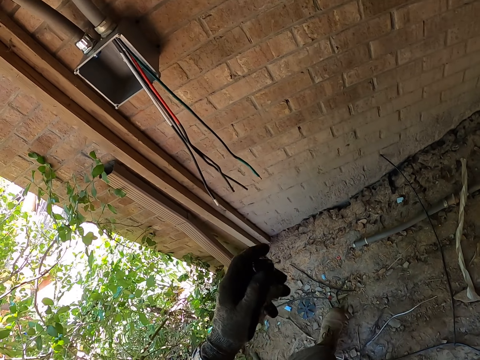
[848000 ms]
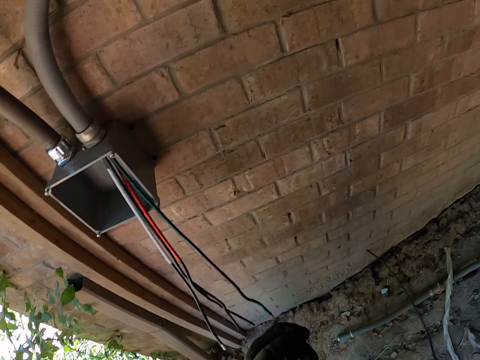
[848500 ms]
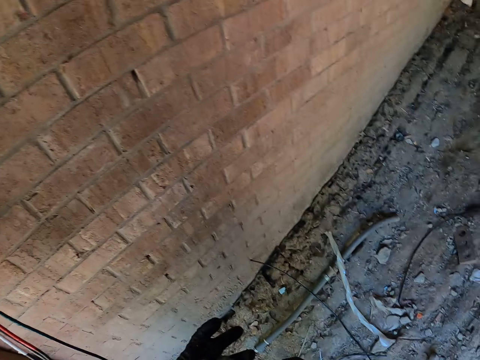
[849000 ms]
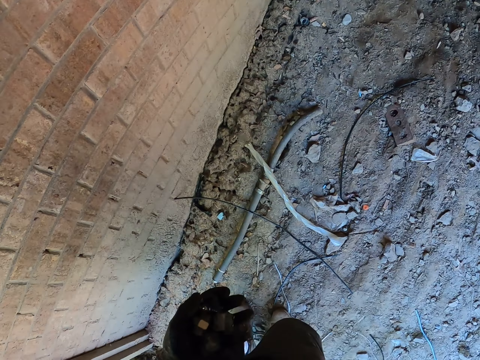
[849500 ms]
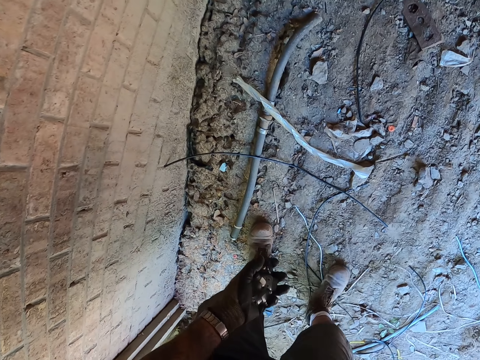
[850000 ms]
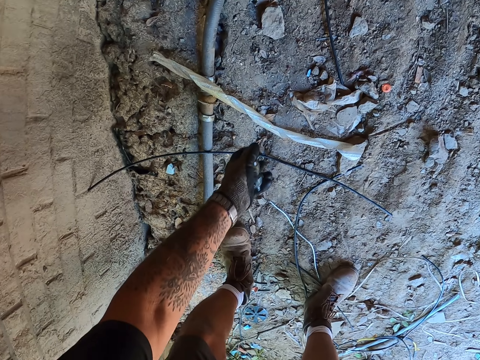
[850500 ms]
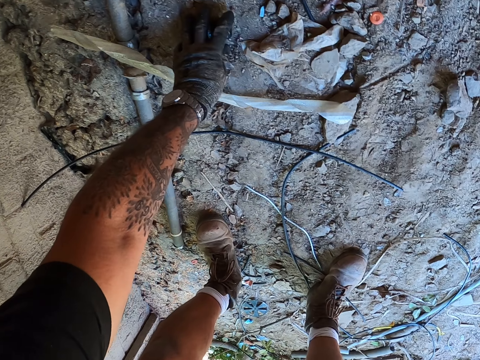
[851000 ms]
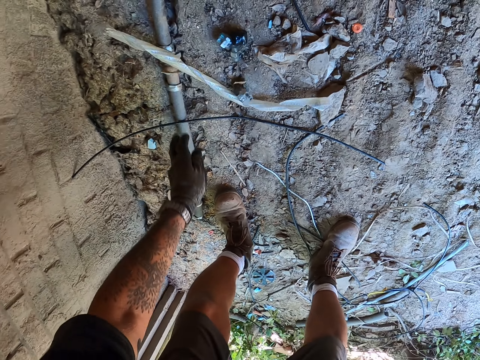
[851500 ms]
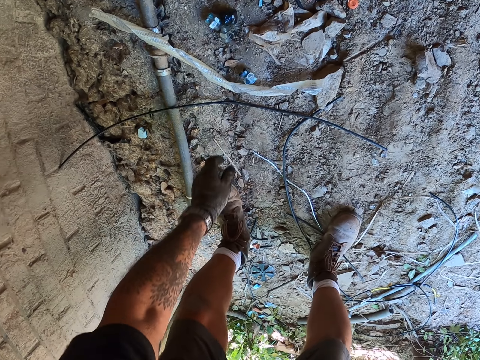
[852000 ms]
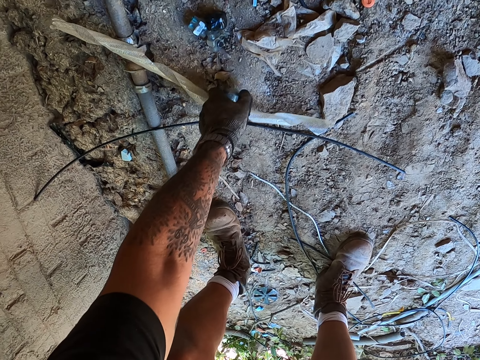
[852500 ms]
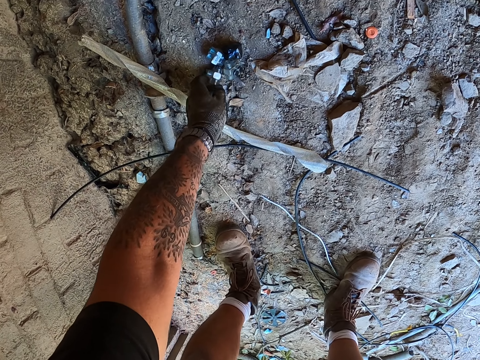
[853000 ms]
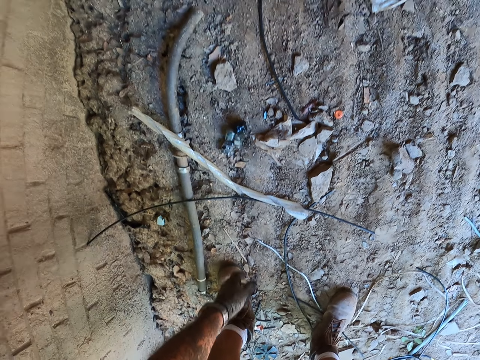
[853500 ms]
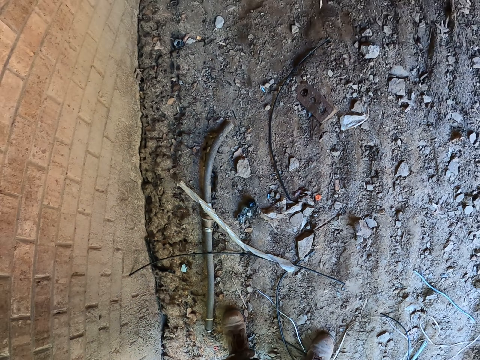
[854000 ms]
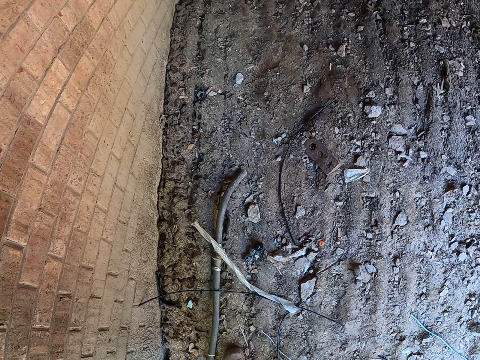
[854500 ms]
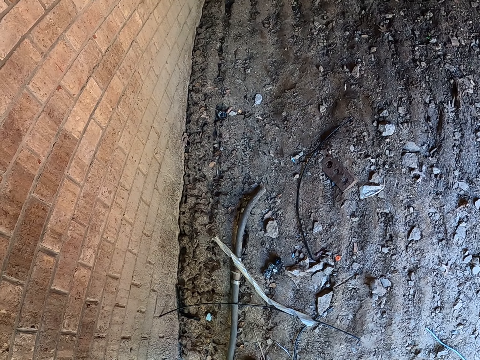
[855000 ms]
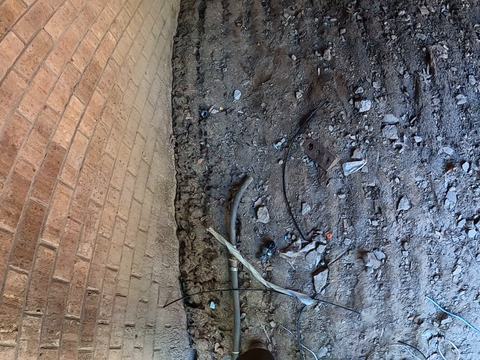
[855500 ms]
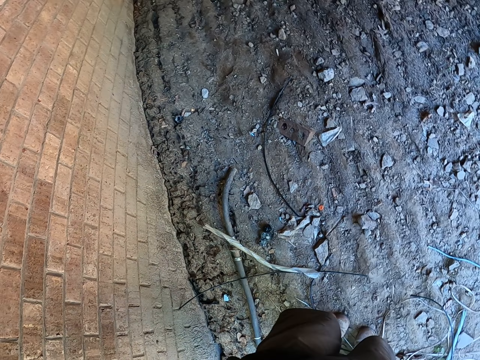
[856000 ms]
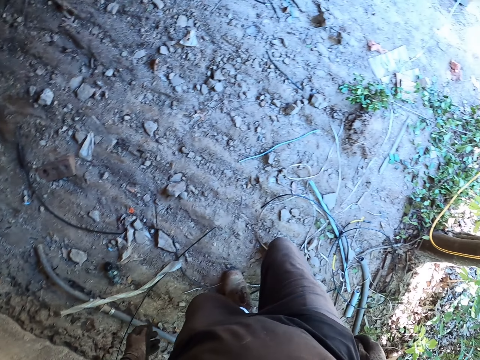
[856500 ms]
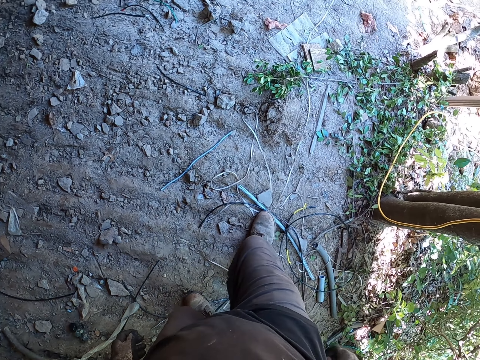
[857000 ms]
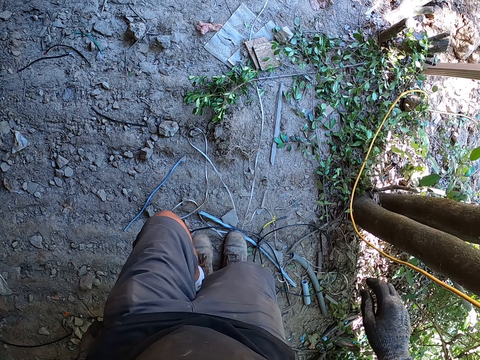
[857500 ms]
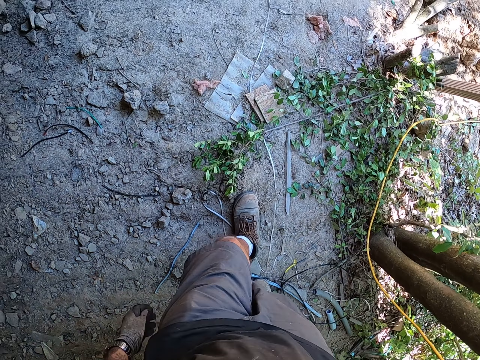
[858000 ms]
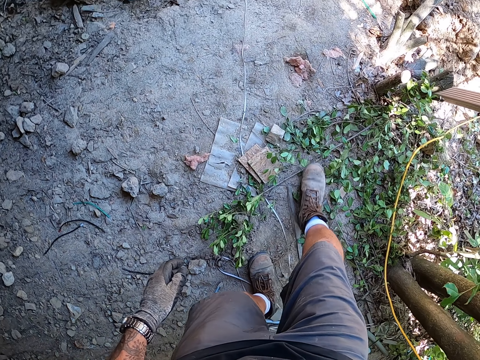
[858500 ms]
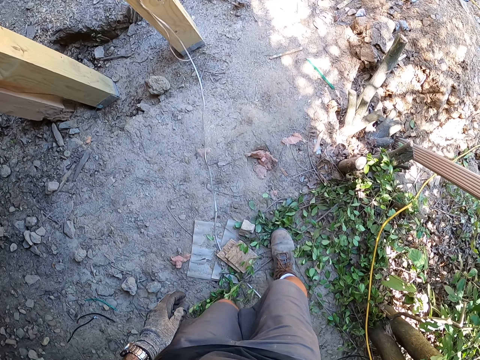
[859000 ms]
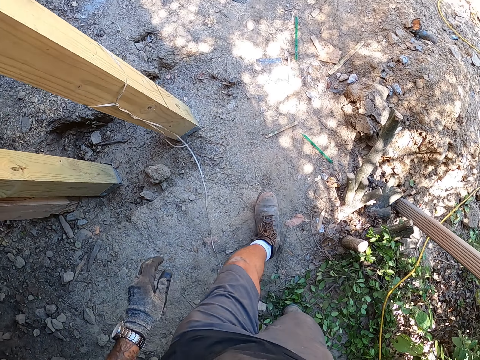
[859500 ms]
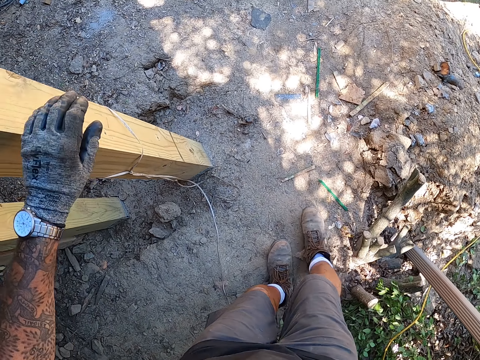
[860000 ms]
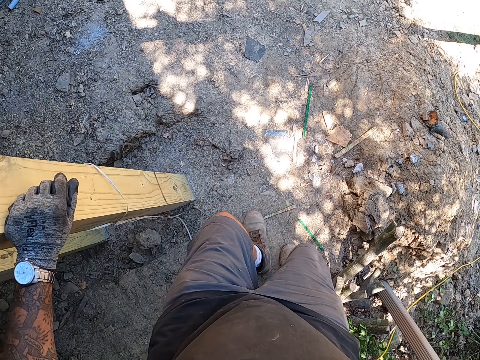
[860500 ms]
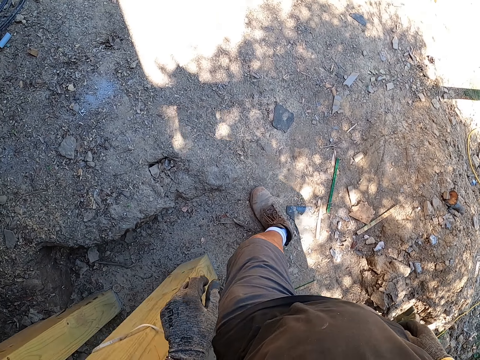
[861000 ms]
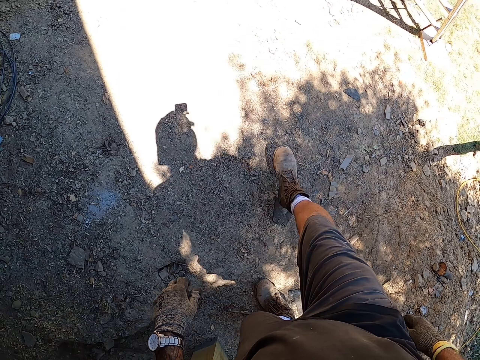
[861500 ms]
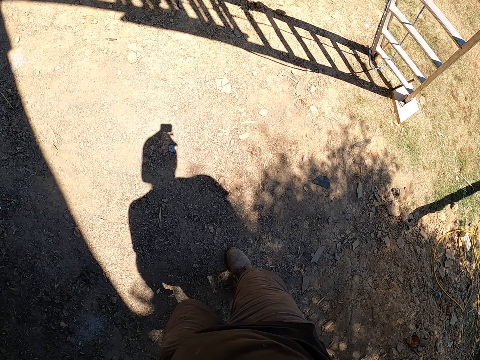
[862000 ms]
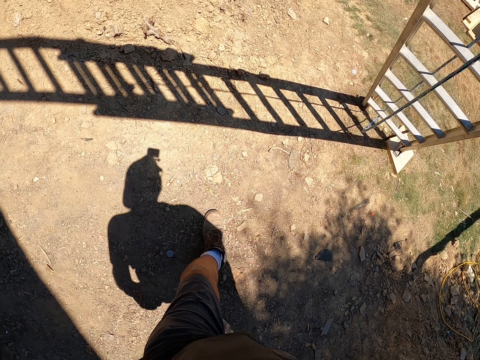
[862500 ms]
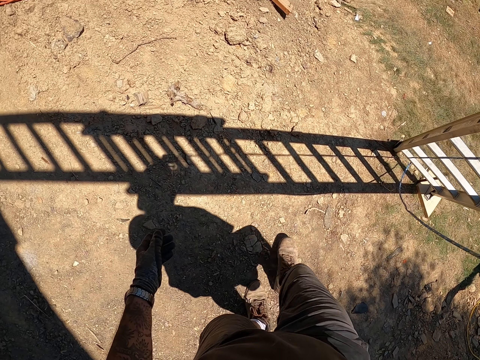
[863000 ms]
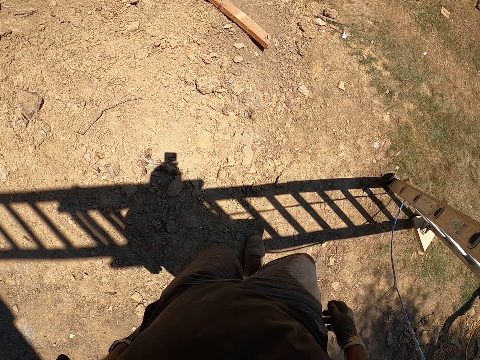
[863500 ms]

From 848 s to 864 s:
The camera wearer looks around. They put something on the ground with the left hand. They move an object on the ground. They move around. They look around. They walk in the back yard.

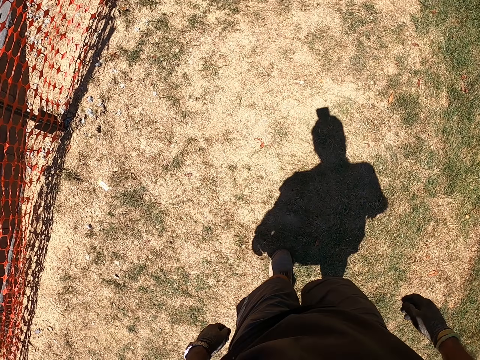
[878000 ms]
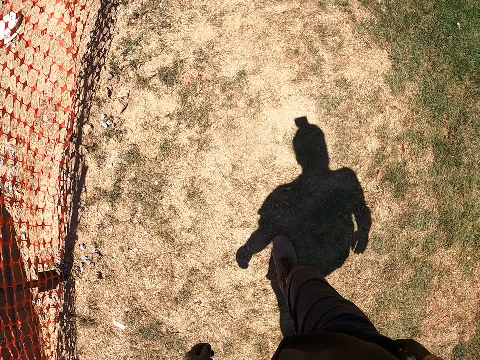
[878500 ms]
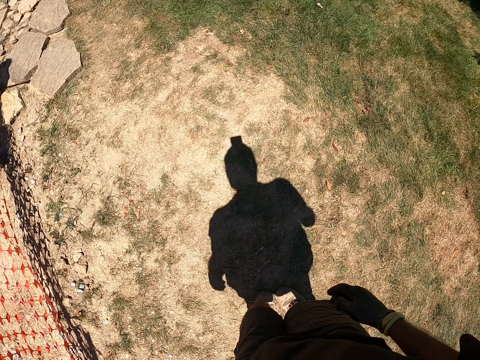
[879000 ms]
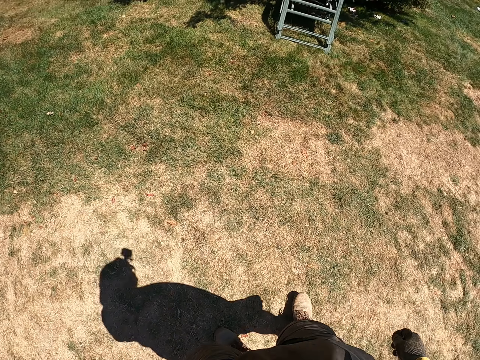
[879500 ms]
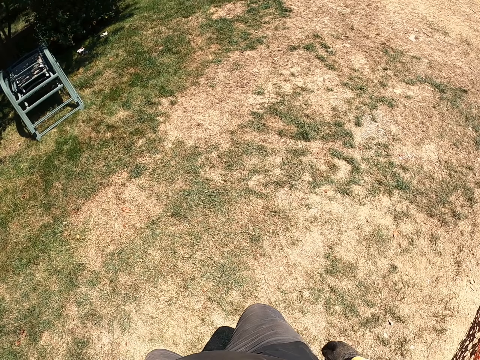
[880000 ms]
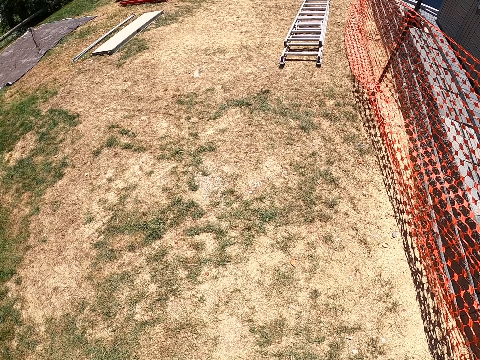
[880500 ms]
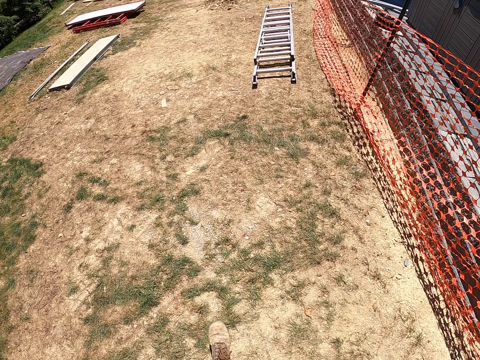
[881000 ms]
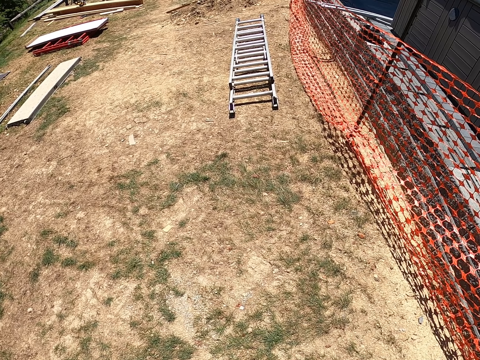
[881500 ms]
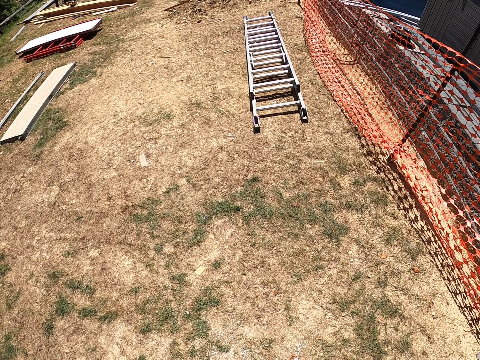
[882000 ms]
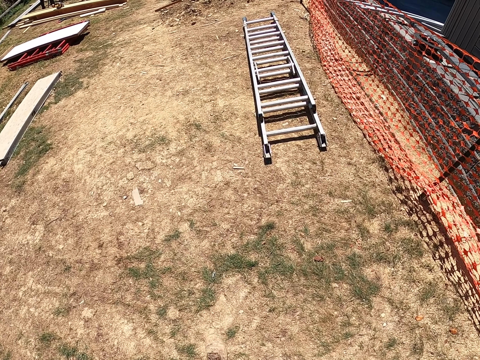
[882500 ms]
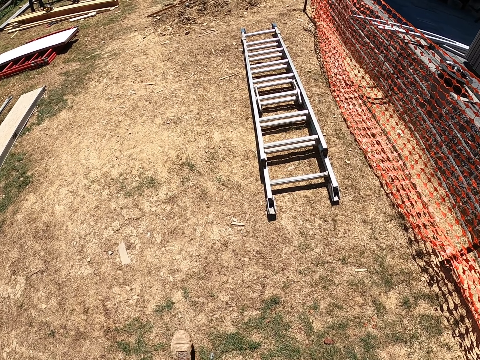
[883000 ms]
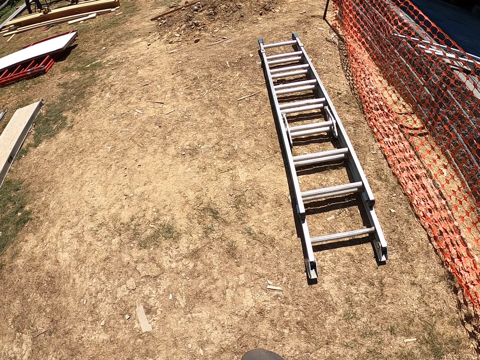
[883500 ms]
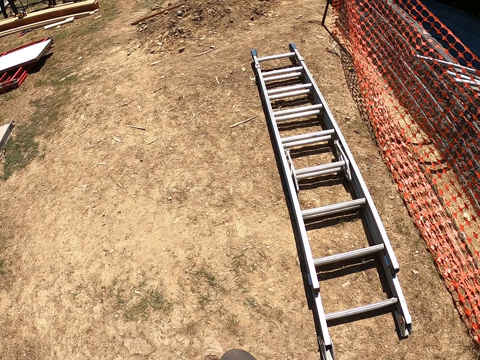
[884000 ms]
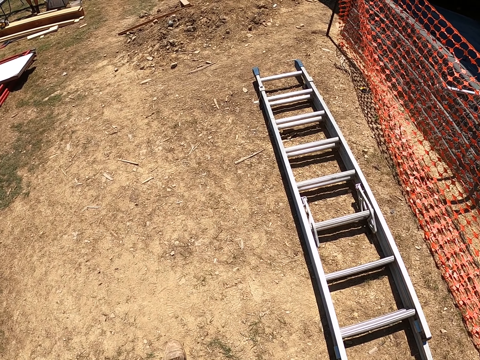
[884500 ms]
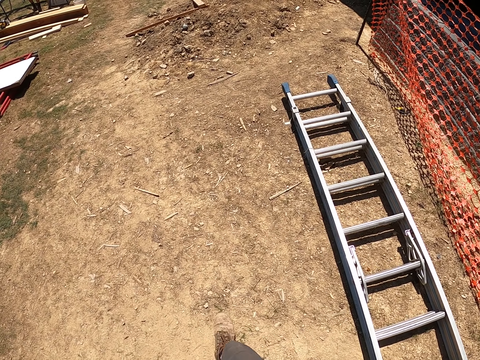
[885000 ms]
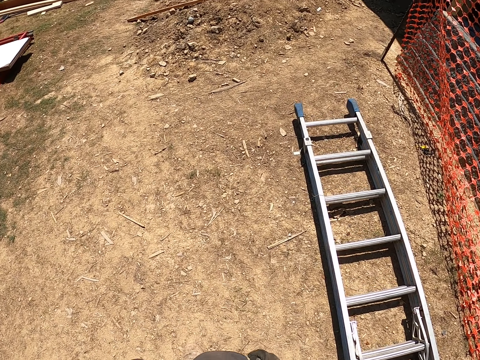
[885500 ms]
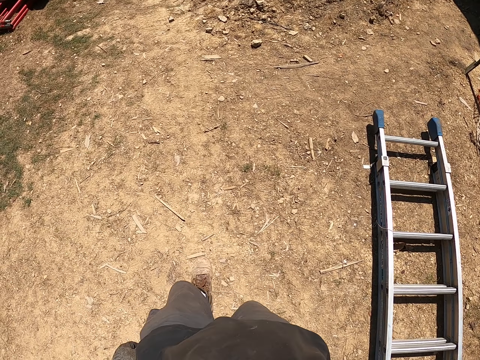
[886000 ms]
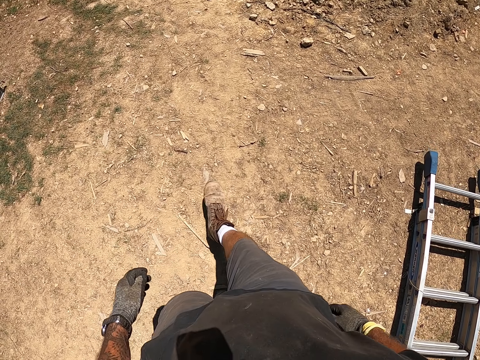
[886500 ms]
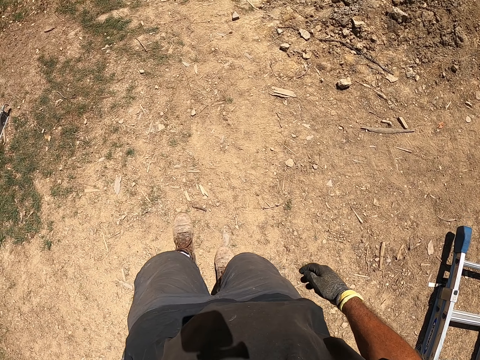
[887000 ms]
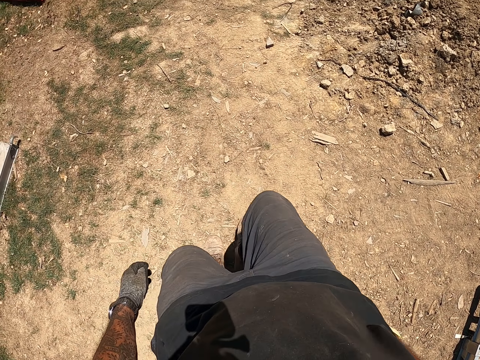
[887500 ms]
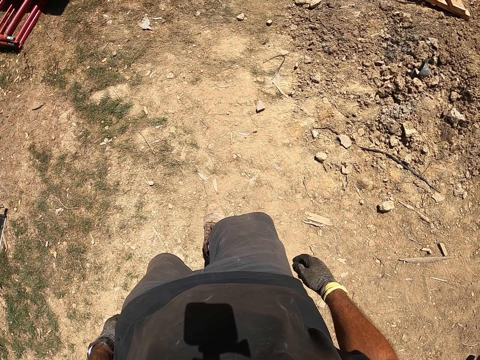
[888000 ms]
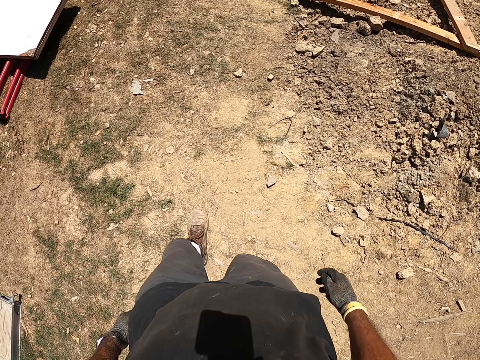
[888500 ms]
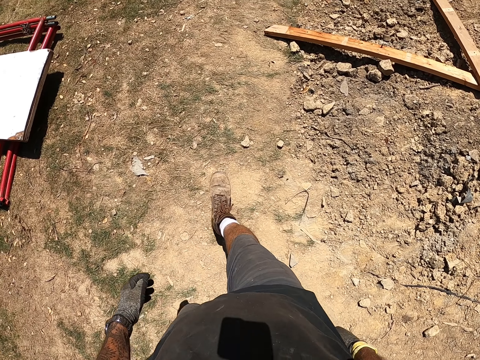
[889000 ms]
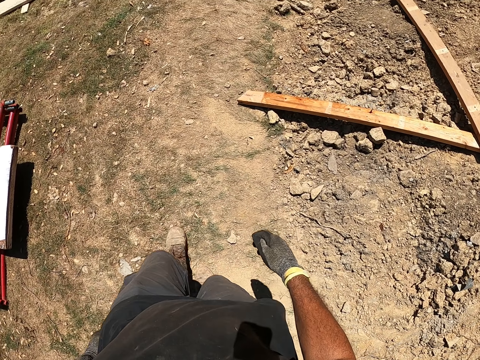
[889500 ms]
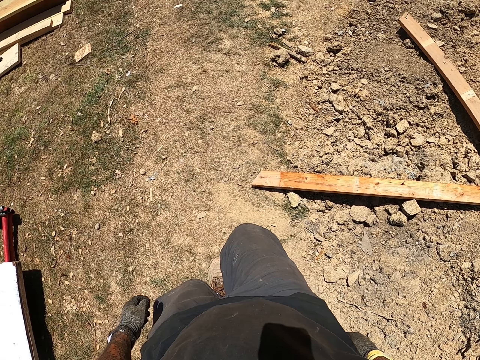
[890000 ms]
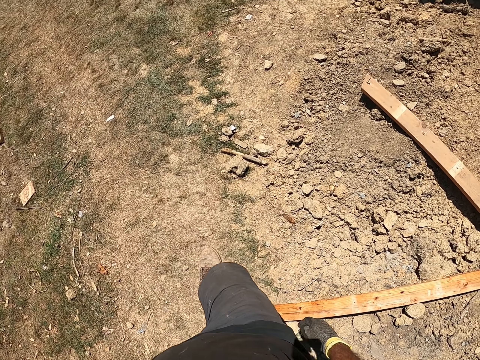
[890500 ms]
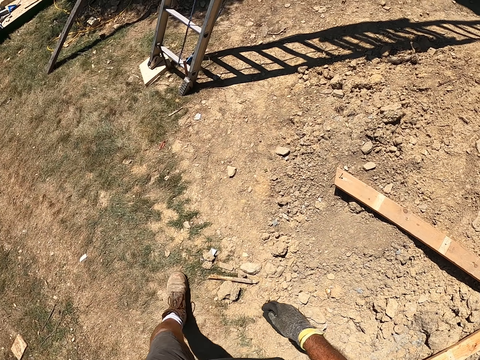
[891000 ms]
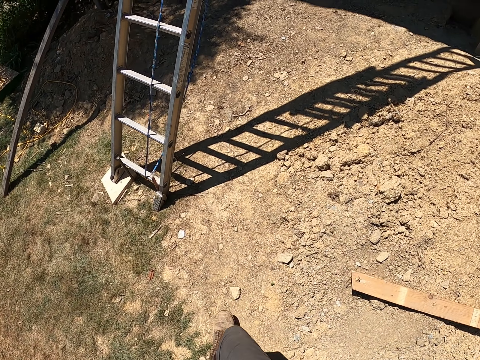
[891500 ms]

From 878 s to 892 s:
The camera wearer turns around. They walk around.
